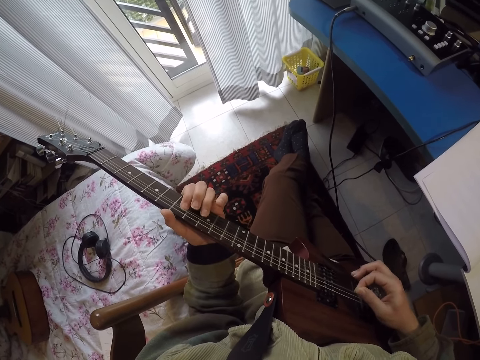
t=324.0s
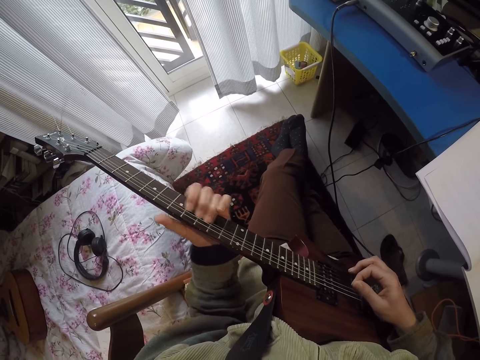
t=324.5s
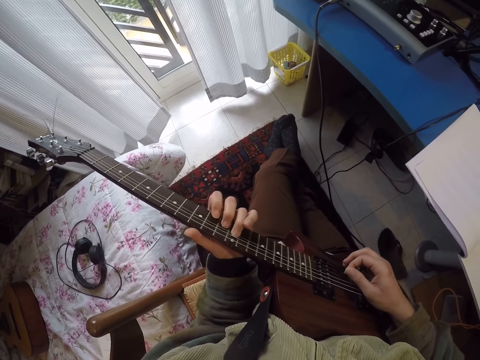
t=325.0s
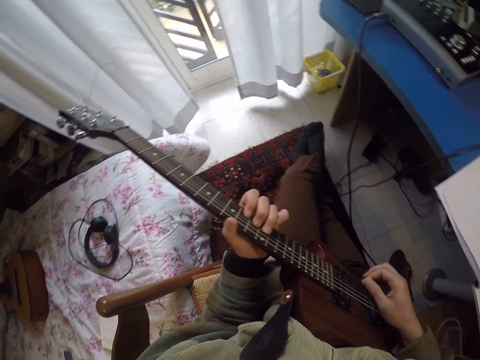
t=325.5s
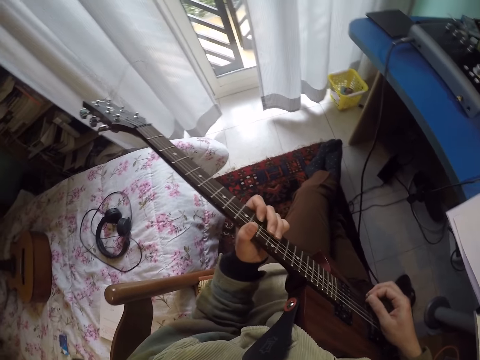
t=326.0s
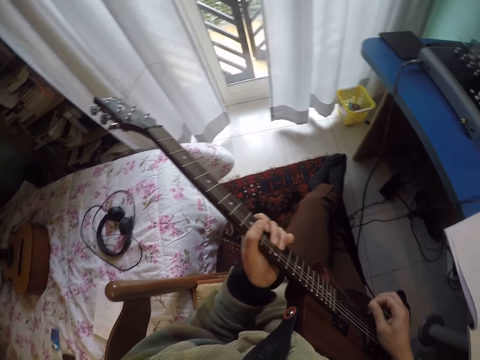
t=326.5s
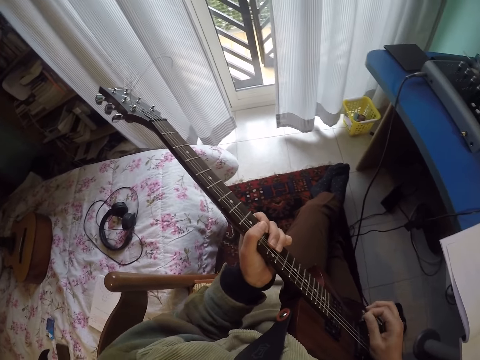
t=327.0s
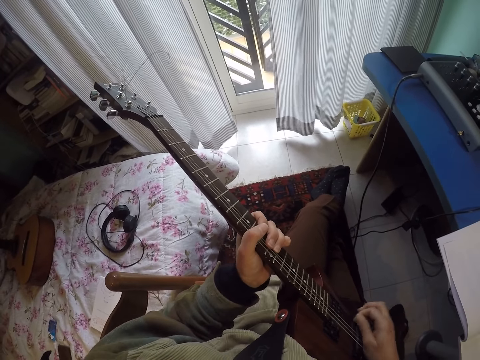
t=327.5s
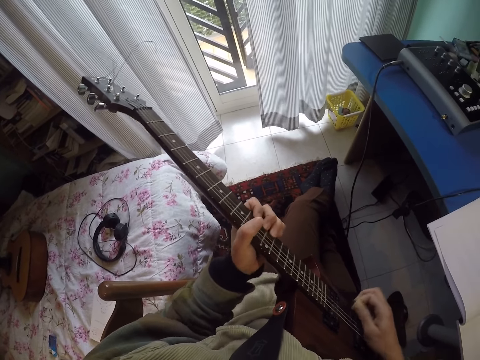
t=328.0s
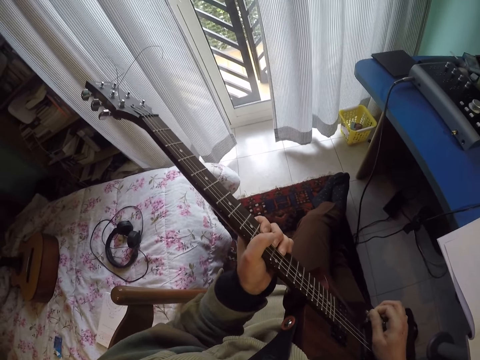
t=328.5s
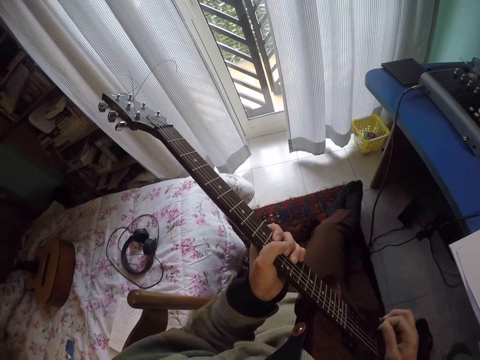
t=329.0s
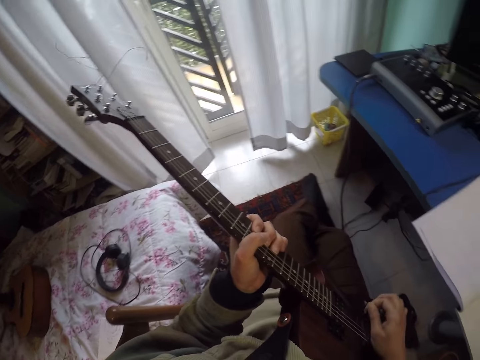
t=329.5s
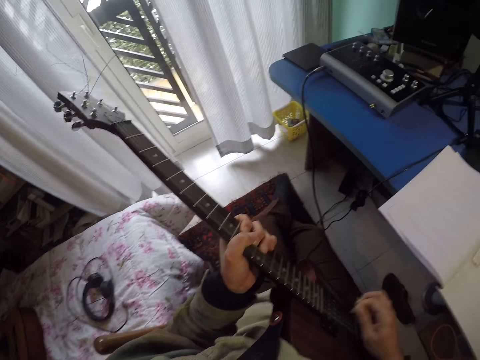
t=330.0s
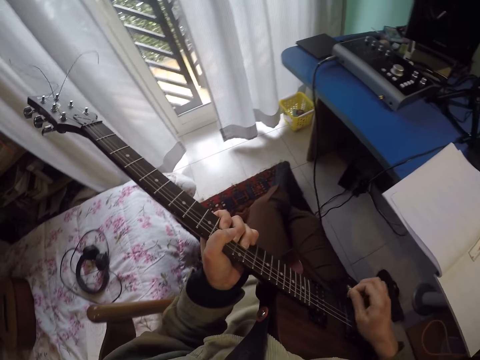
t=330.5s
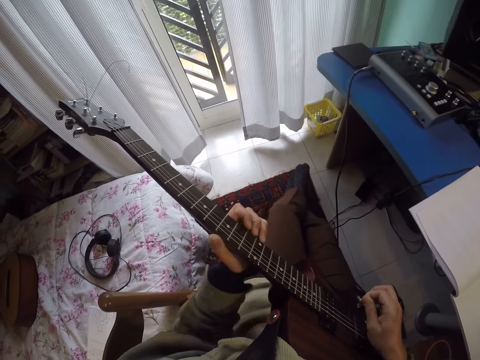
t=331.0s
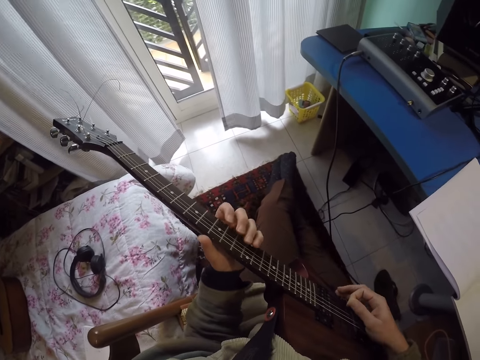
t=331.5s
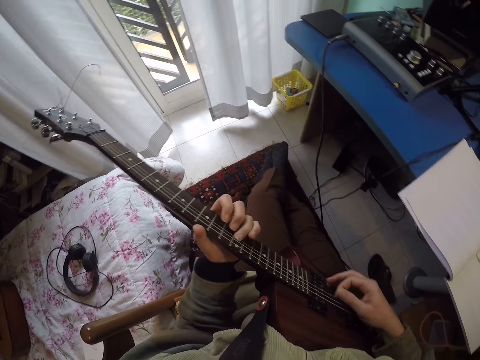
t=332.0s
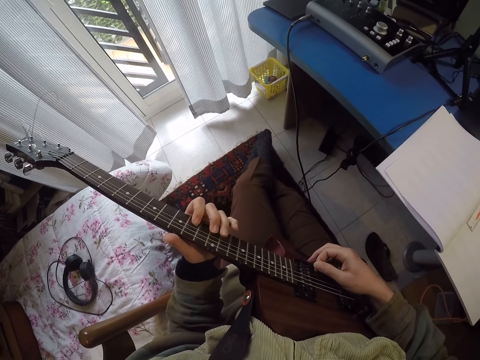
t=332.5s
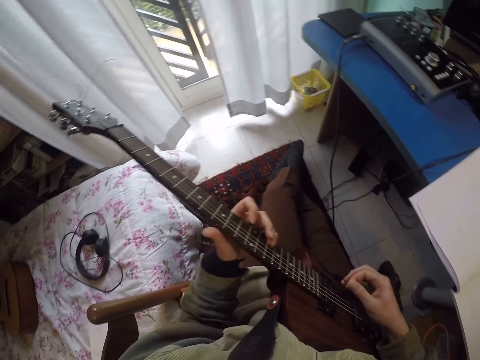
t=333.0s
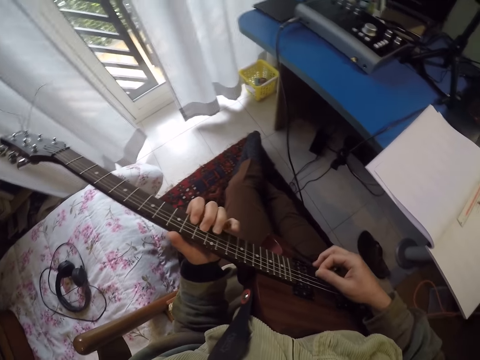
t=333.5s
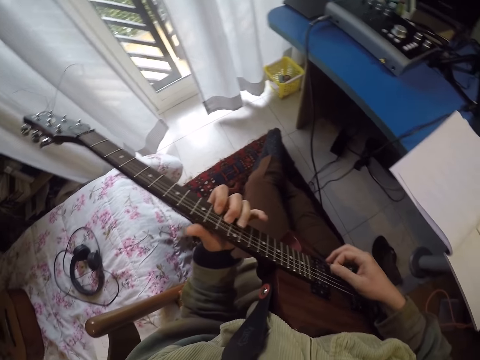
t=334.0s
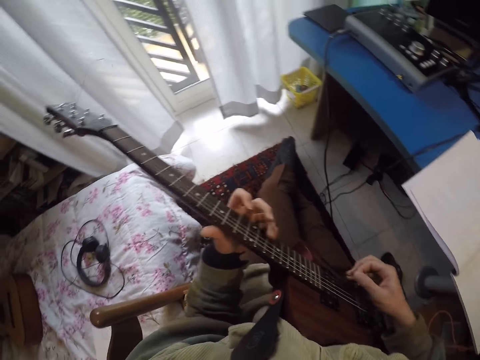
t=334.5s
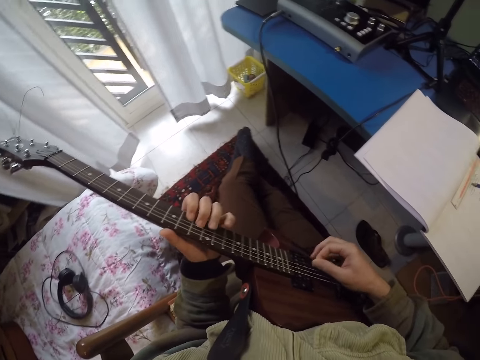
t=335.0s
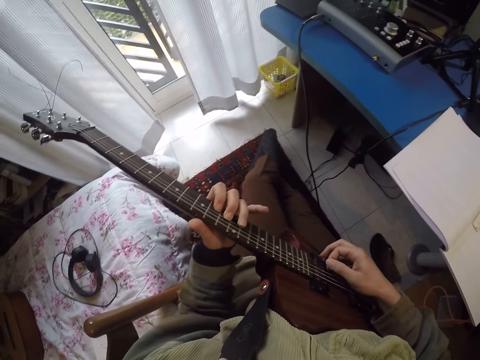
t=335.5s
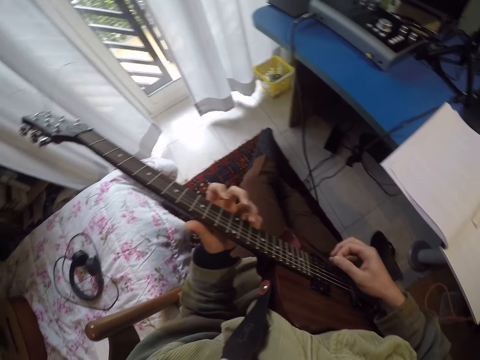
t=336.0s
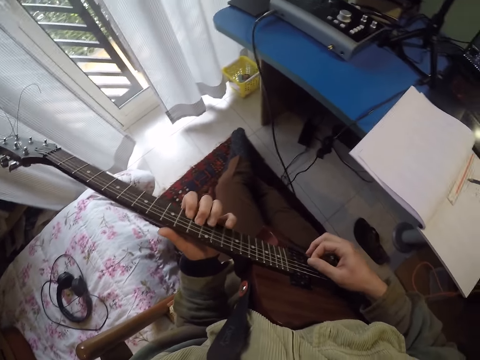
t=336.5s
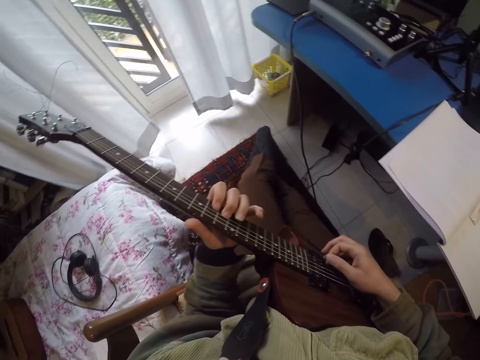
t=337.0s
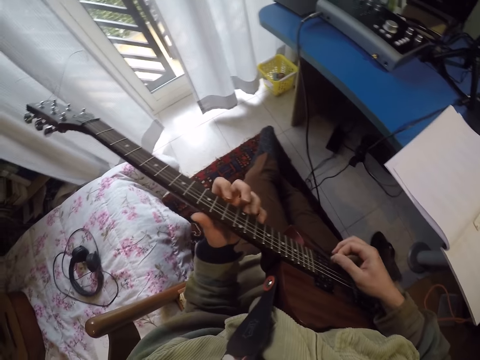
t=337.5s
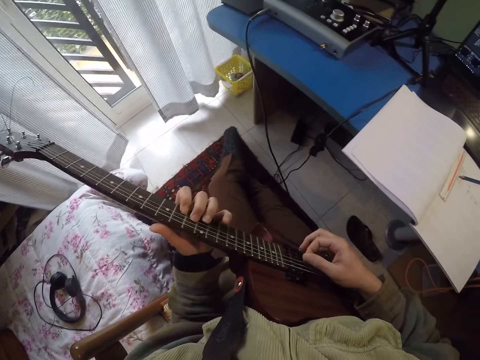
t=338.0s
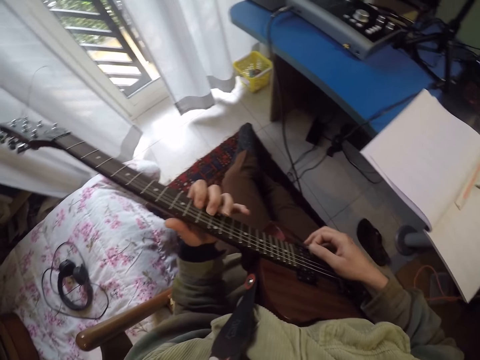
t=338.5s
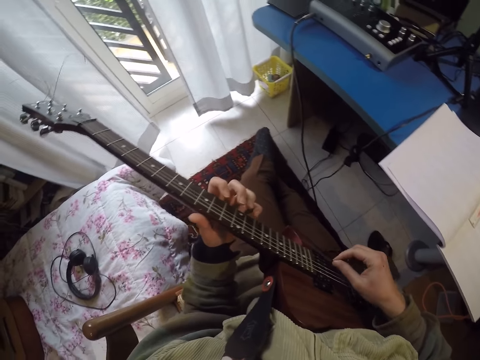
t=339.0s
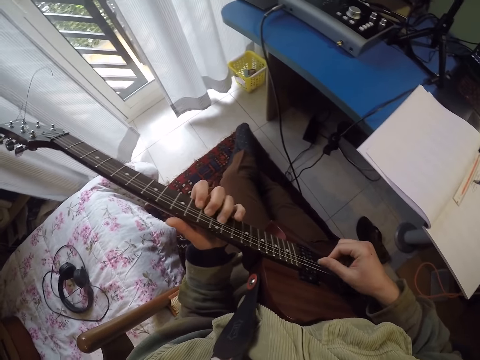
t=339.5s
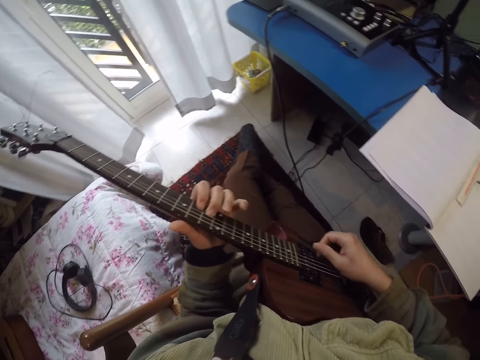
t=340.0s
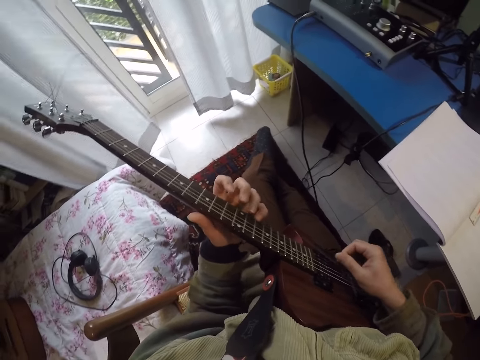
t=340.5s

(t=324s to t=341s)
The camera wearer adjusts a guitar on his lap. He plays the guitar.

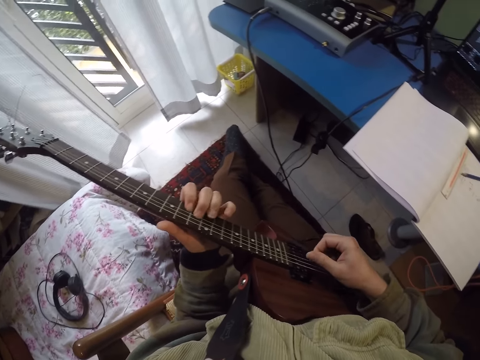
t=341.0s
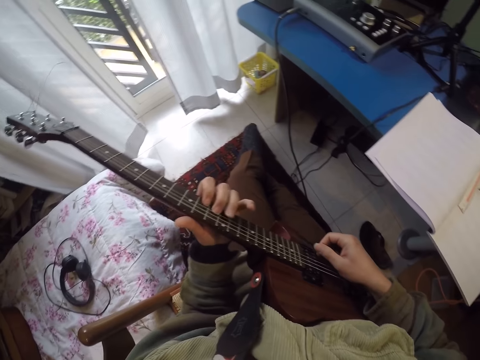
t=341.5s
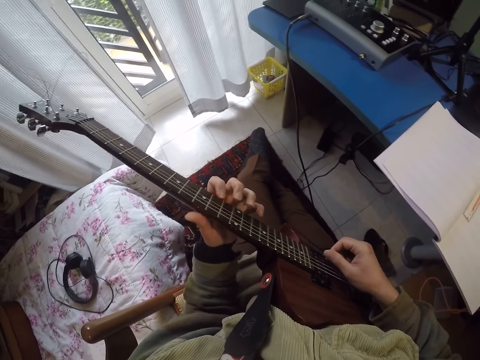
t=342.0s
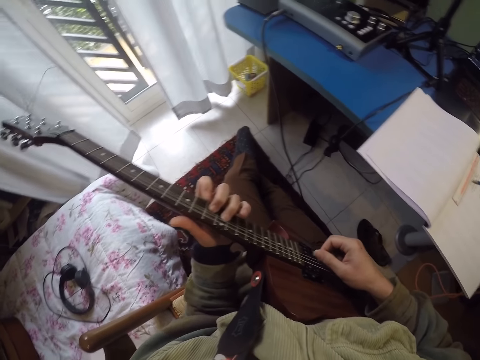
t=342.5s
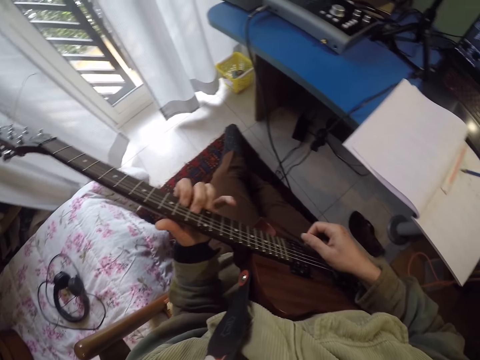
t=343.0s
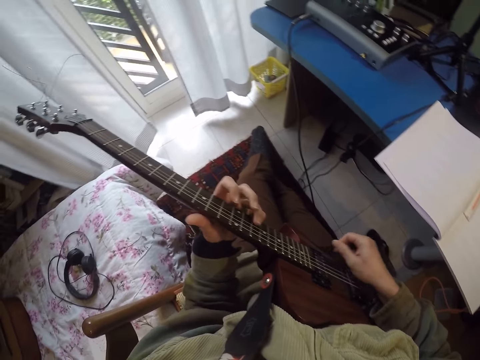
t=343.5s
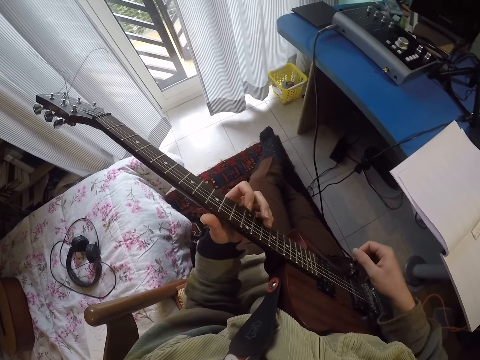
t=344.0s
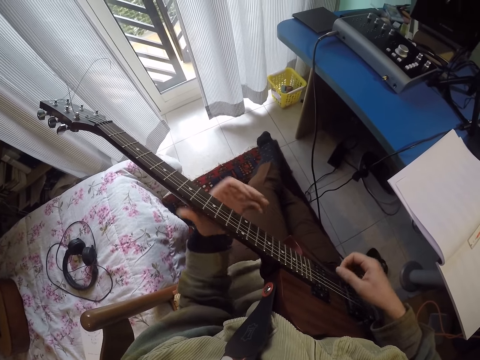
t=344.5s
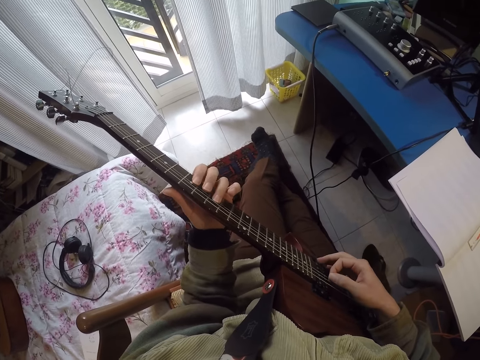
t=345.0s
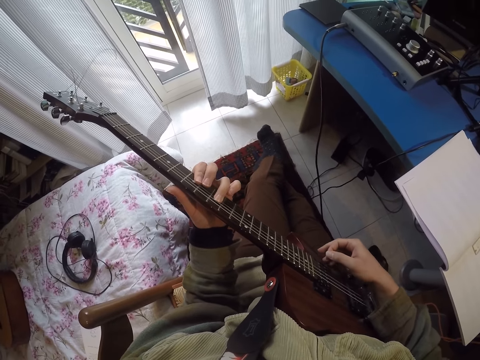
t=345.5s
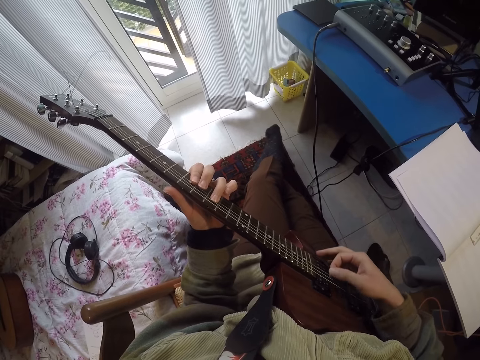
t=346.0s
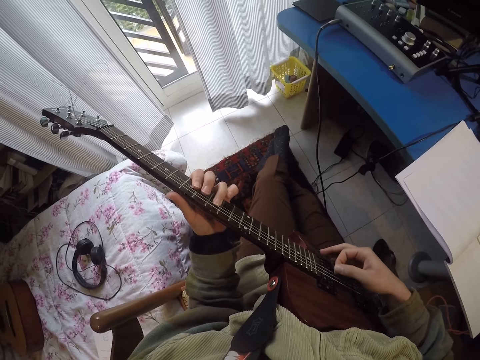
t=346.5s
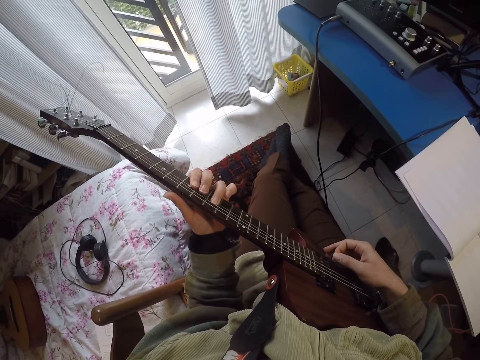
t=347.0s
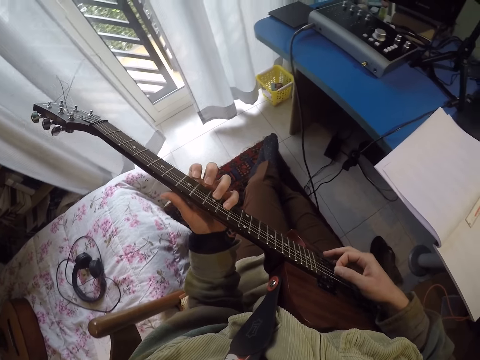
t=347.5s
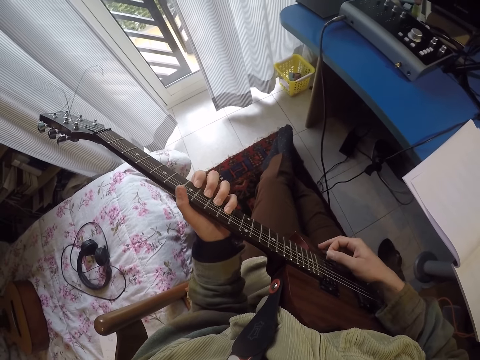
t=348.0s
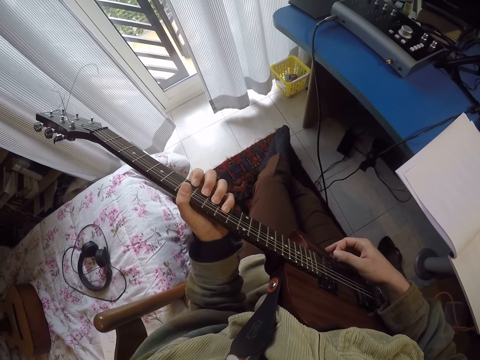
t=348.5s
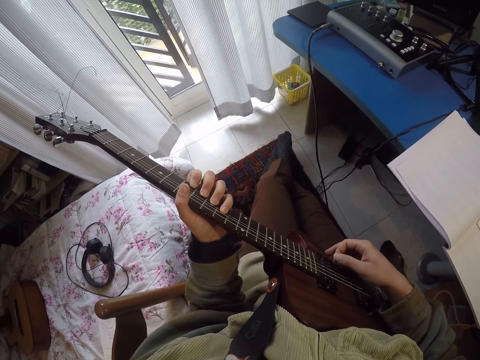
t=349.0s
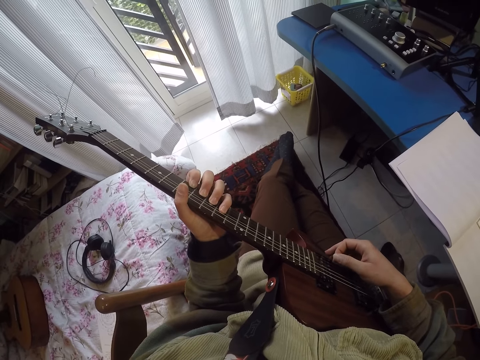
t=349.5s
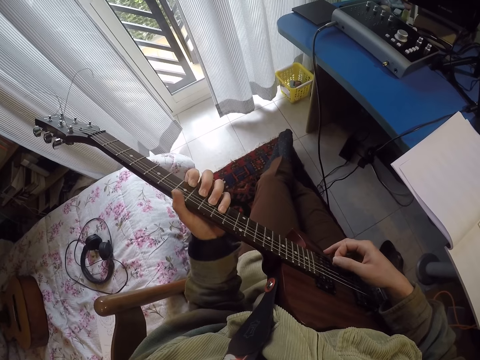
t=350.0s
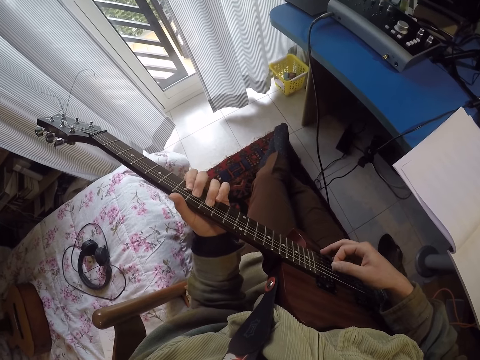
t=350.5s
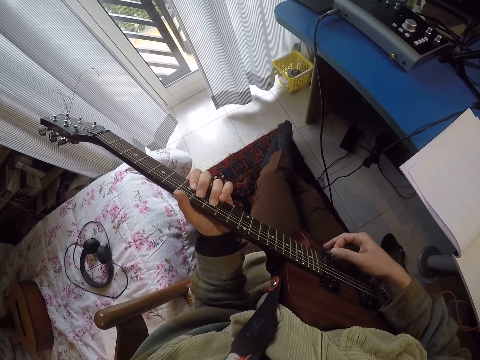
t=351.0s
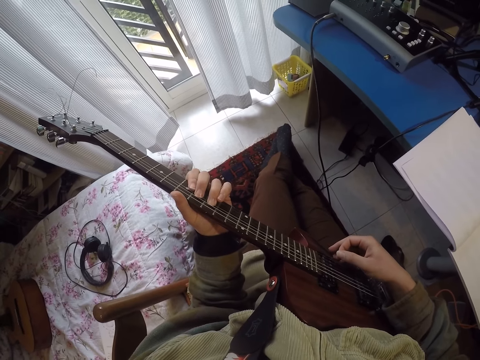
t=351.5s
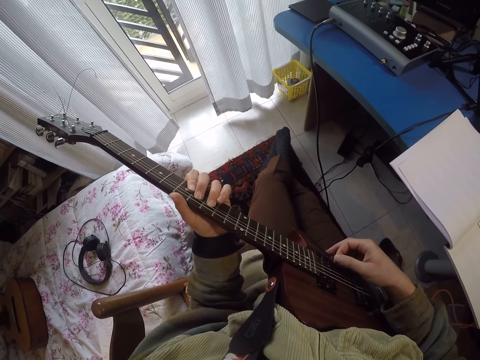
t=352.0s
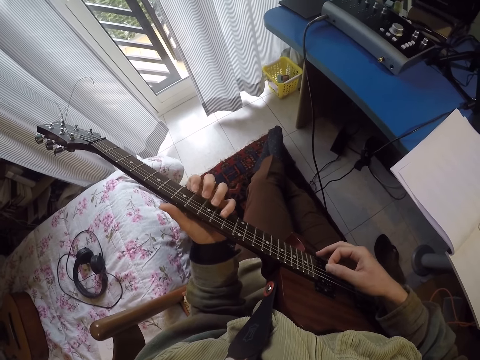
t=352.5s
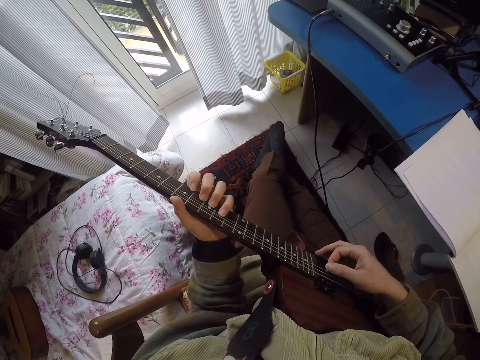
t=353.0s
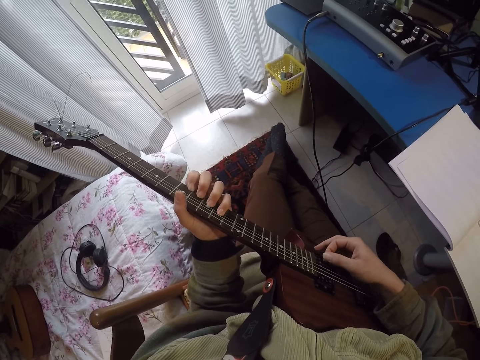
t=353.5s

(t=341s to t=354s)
The camera wearer adjusts a guitar on his lap. He plays the guitar. He adjusts the guitar on his lap.
